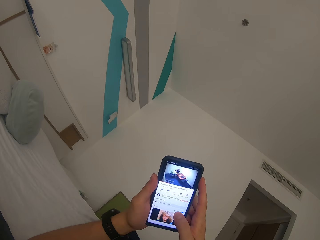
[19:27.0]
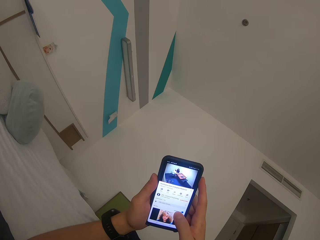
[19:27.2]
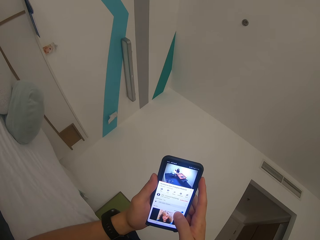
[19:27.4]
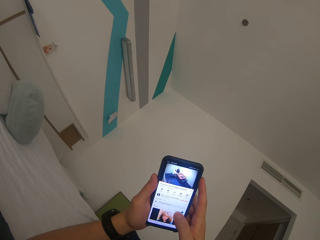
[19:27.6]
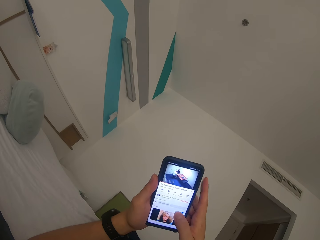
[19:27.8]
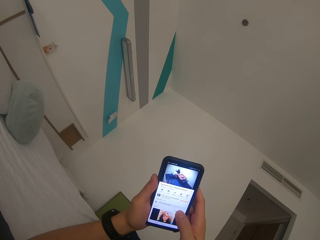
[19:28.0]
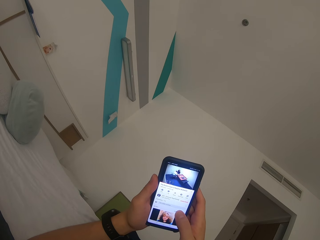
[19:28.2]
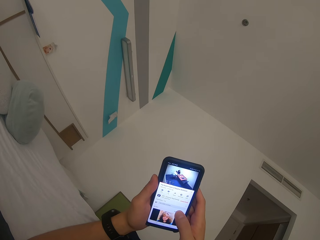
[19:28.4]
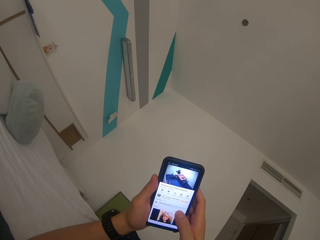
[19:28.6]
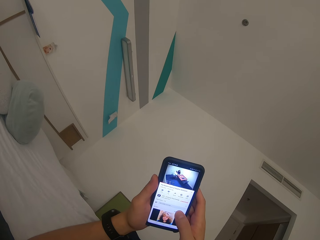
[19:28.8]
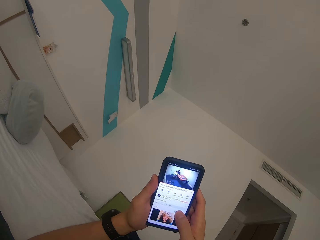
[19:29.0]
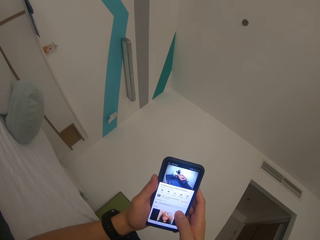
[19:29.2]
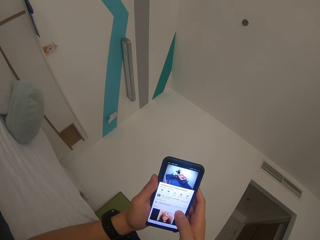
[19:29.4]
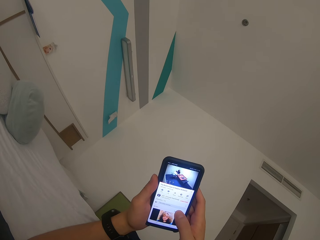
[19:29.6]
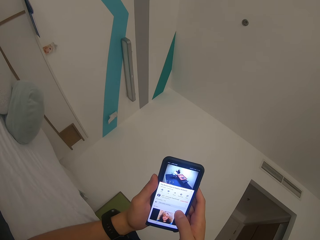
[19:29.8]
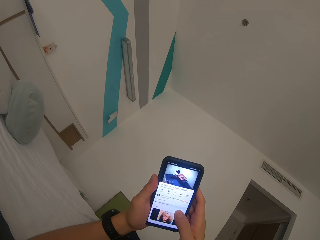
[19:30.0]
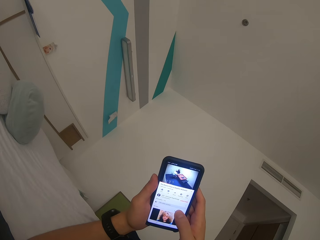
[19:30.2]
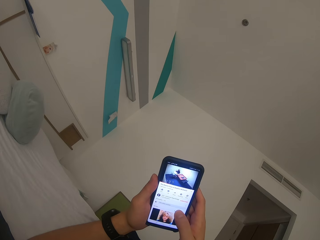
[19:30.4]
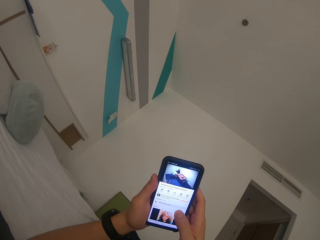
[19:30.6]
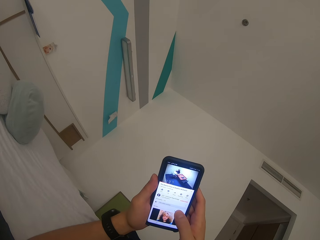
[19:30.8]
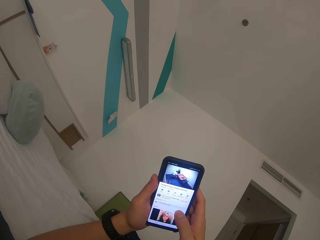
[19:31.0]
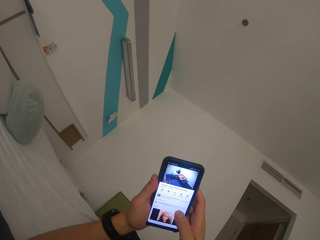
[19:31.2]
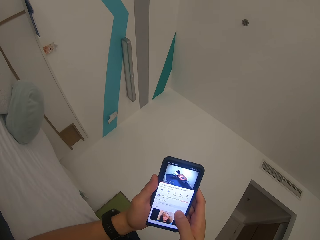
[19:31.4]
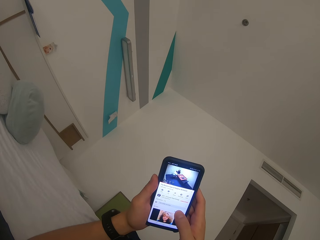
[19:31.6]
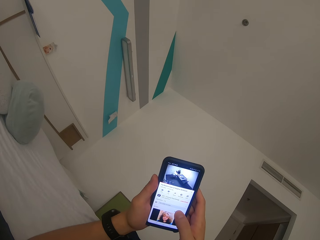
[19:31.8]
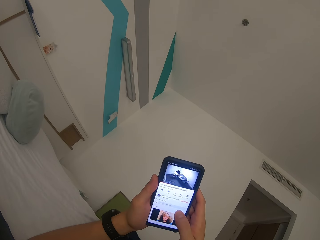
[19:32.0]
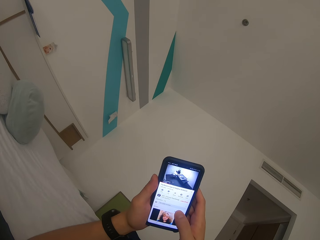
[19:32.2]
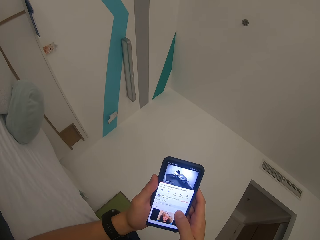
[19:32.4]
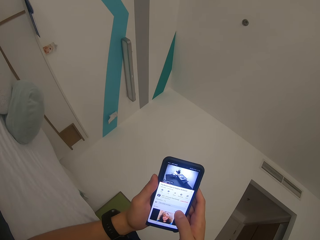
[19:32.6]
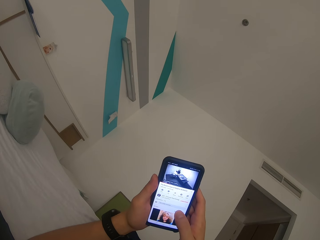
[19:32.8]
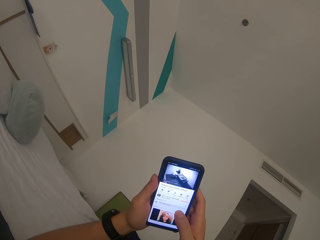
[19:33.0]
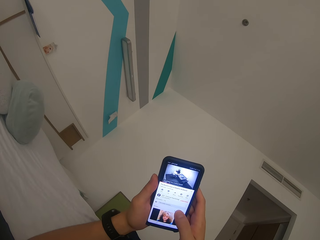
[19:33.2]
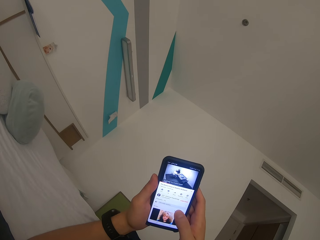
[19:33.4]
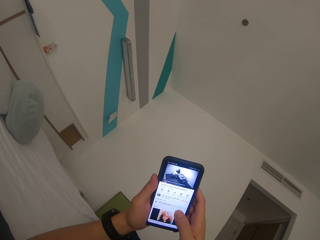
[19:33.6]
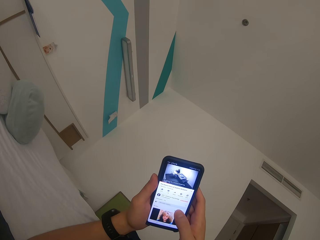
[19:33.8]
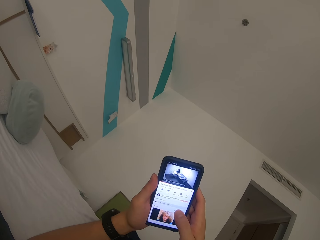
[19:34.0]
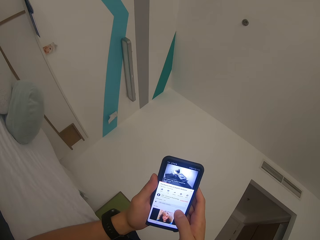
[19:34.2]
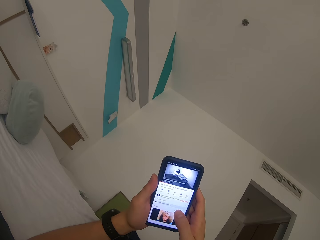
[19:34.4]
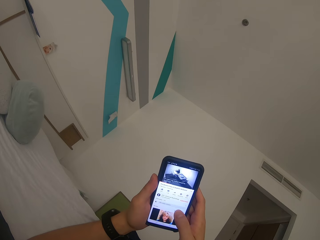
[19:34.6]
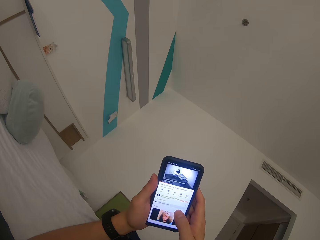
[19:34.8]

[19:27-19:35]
The camera wearer moves the right finger. They watch a movie.

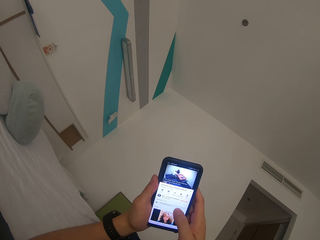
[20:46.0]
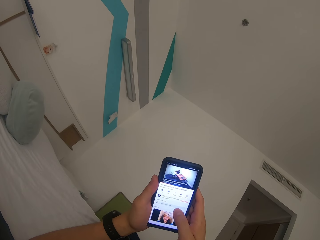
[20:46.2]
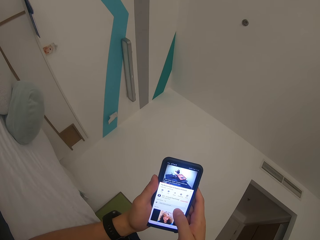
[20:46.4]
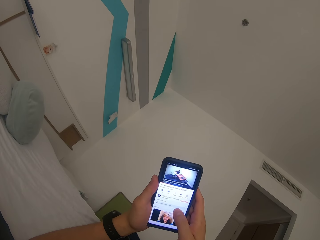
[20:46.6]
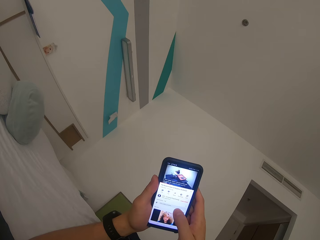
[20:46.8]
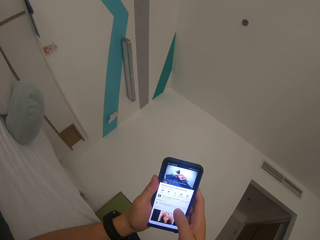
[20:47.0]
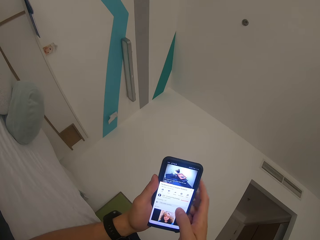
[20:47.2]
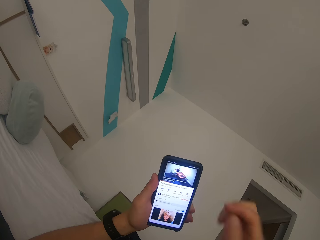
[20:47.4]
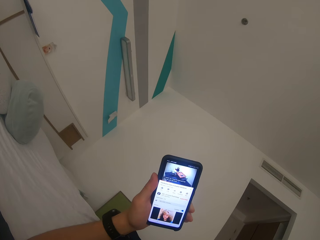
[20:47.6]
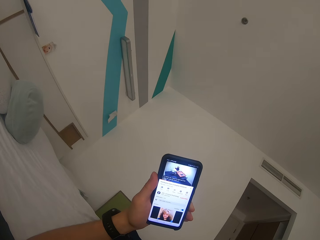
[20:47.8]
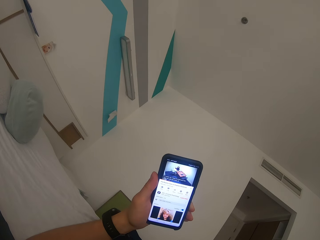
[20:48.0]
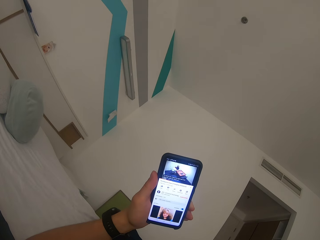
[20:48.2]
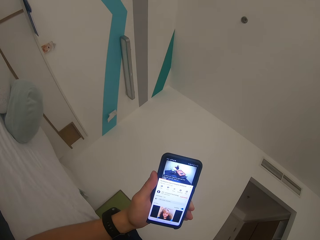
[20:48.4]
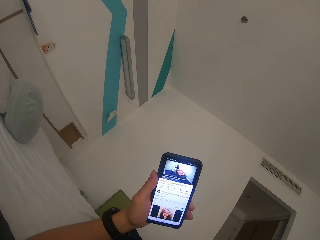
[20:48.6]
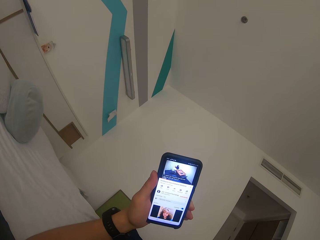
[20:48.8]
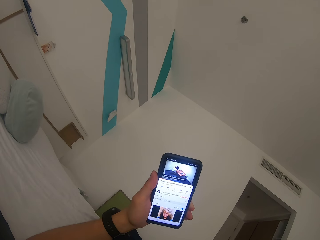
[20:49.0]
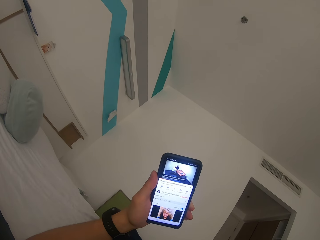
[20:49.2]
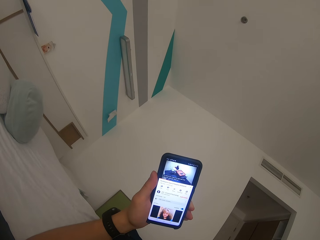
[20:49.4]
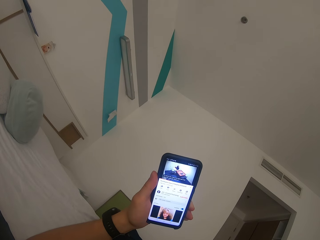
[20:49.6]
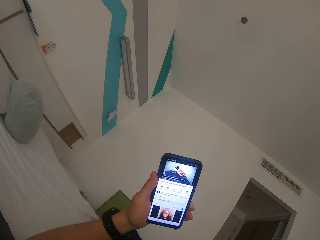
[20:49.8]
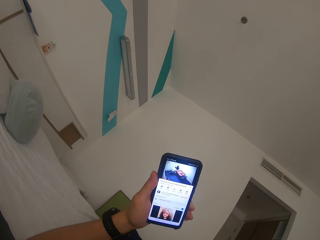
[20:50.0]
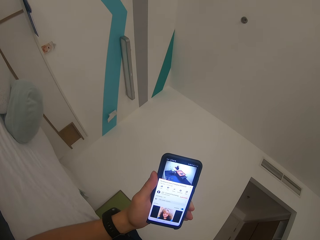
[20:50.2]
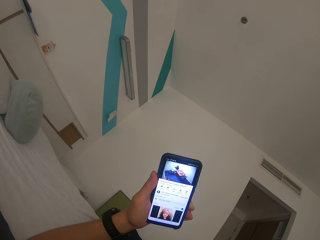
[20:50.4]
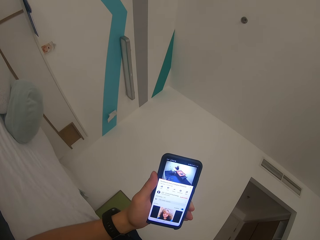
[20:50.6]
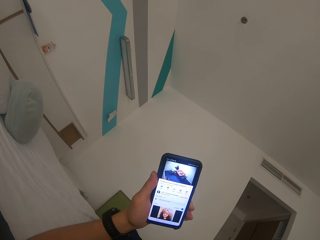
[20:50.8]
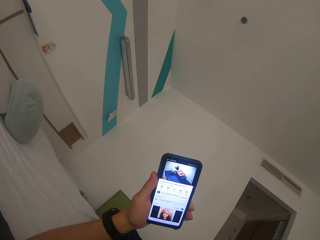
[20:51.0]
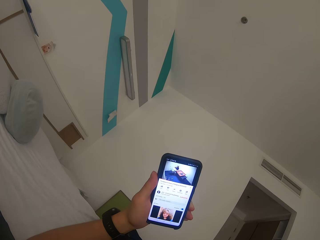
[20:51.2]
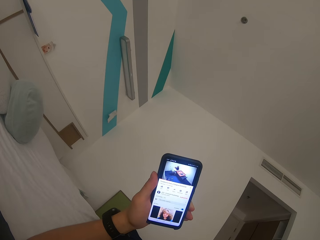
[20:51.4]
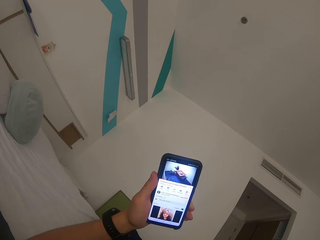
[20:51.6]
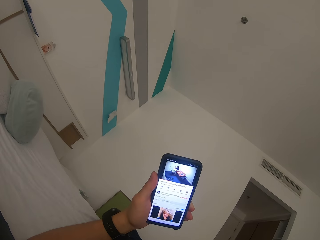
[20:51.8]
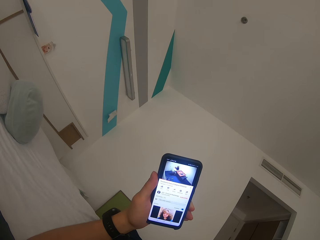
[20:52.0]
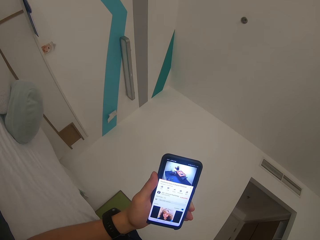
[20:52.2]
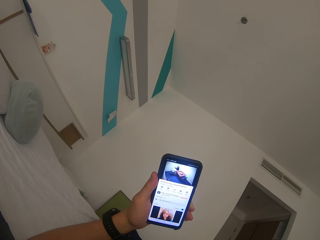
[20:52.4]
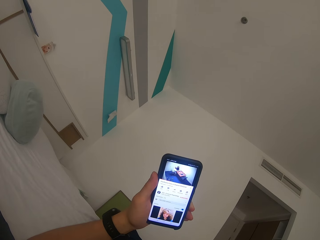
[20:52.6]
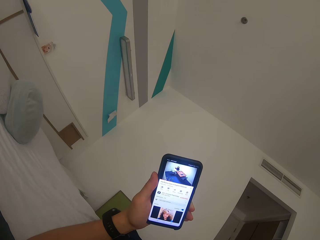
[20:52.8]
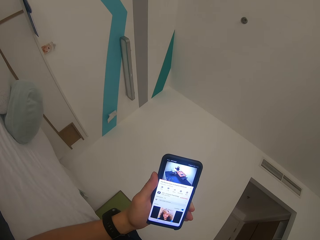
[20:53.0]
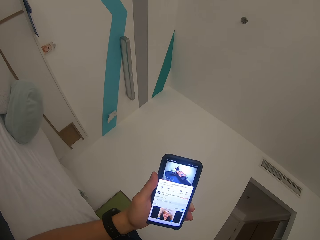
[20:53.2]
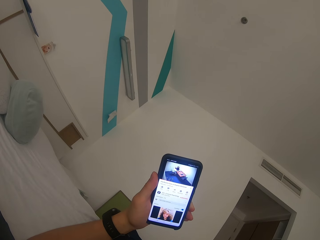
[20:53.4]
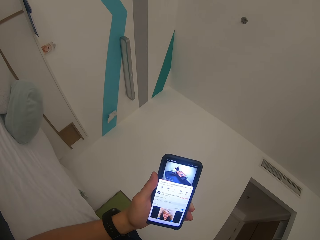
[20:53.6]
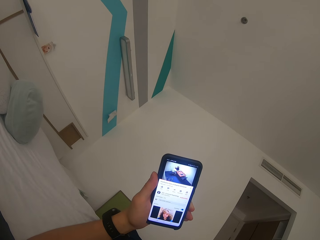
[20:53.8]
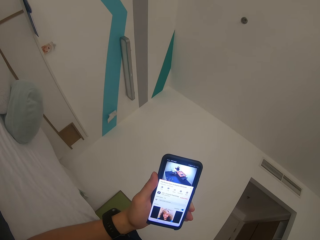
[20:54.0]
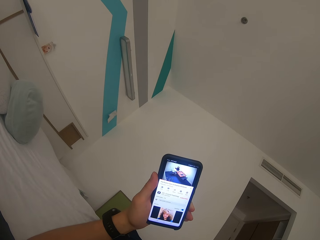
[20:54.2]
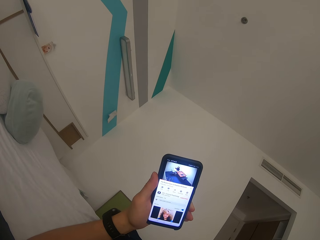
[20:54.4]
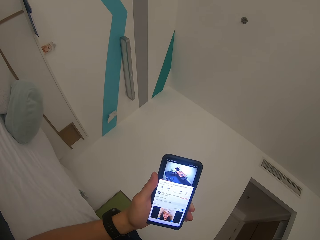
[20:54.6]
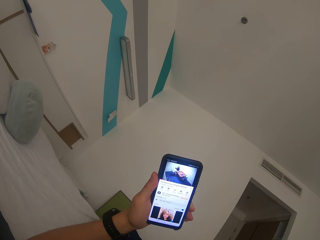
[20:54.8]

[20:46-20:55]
The camera wearer raises the right hand towards something. They watch a video on the mobile phone.

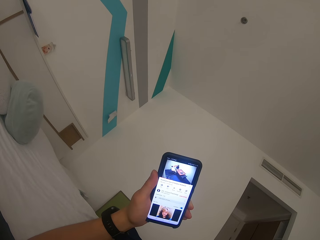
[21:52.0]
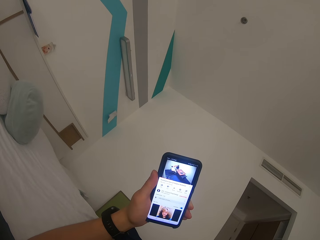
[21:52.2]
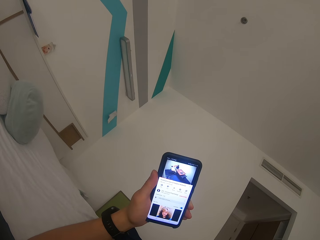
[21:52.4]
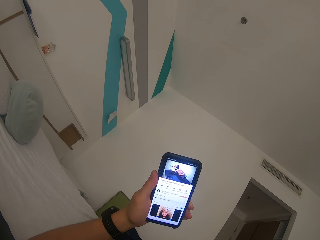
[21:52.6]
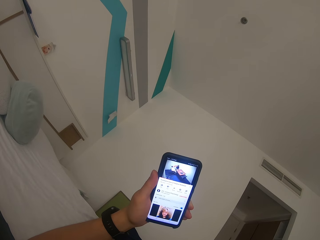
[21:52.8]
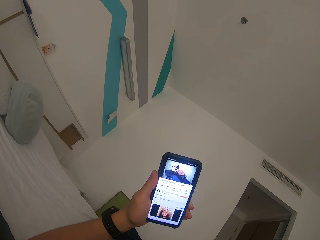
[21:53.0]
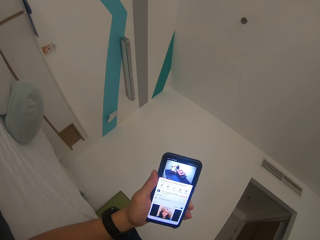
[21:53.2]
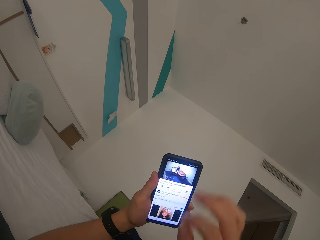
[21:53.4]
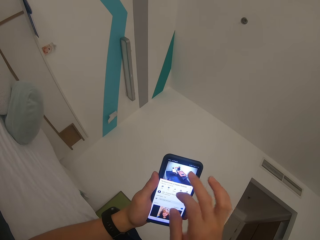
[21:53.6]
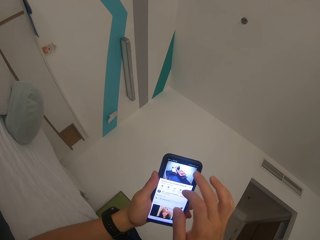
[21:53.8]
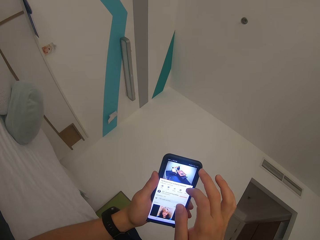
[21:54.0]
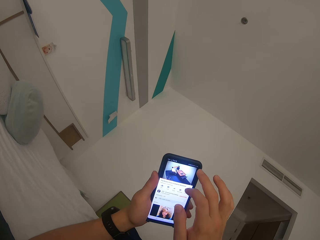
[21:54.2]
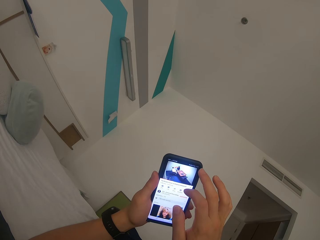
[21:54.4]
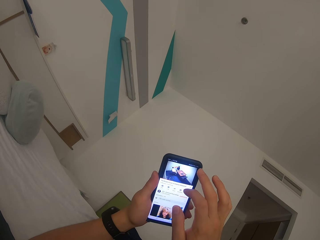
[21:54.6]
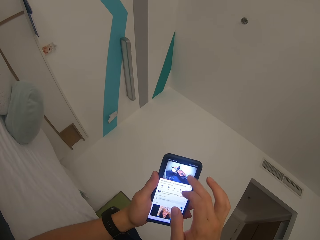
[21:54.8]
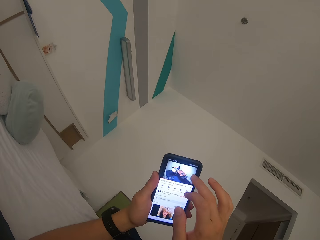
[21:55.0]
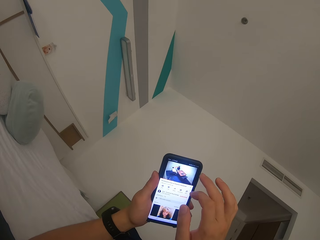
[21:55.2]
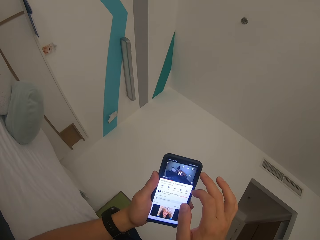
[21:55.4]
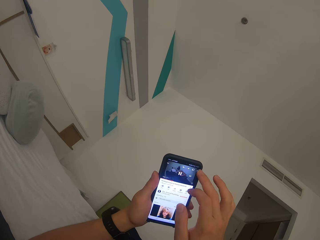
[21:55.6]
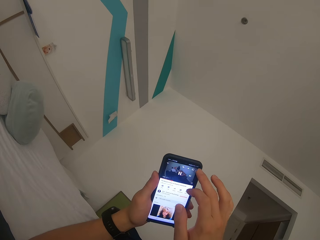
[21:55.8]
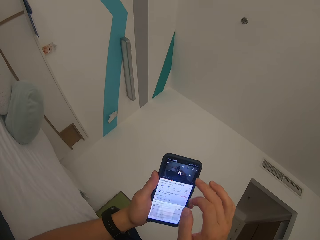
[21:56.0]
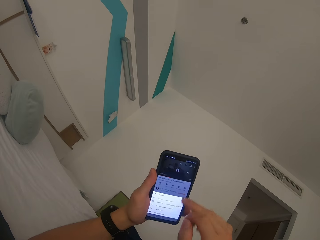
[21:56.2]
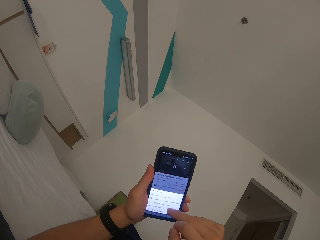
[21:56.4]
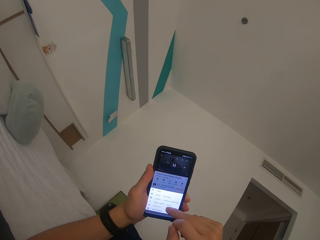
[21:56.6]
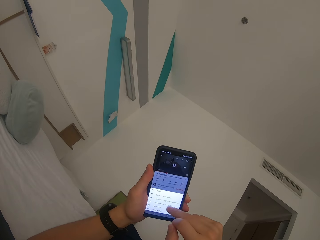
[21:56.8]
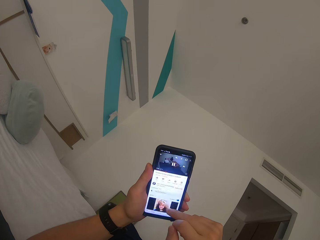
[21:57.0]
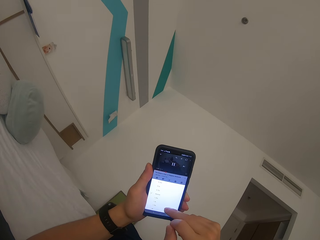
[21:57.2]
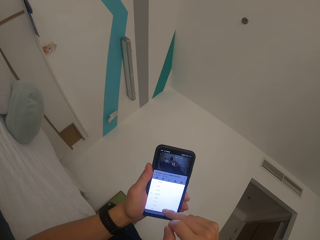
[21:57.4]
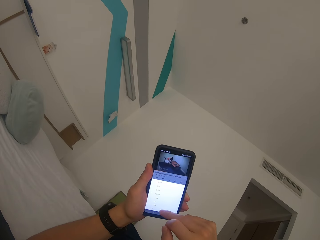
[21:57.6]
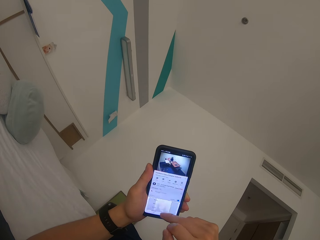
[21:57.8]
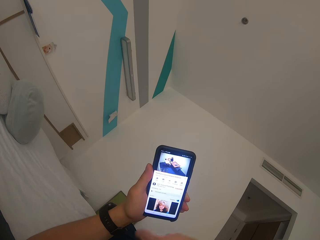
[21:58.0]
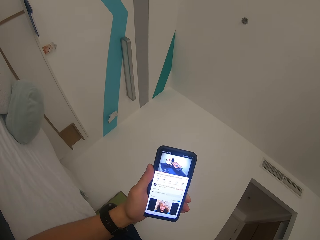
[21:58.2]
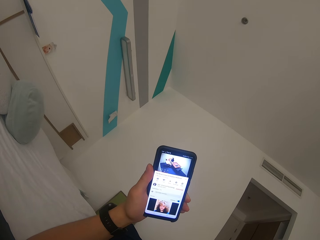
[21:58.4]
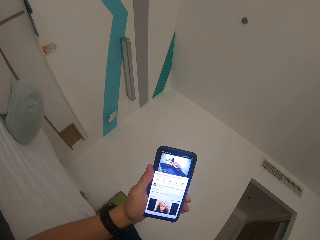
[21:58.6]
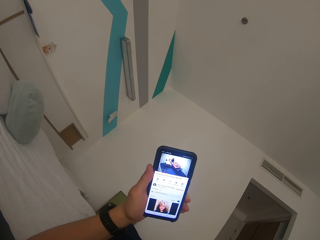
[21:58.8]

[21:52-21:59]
The camera wearer withdraws the left hand from something. They scroll on the mobile phone.
